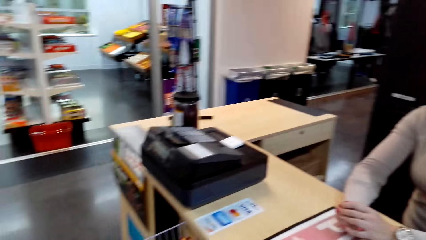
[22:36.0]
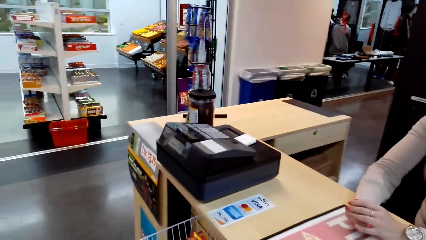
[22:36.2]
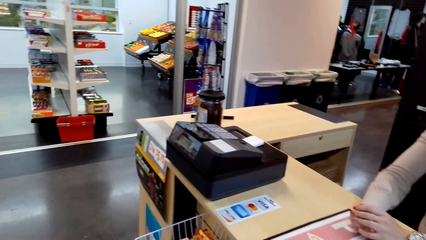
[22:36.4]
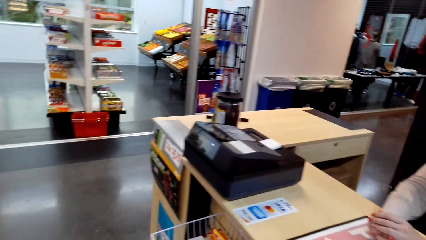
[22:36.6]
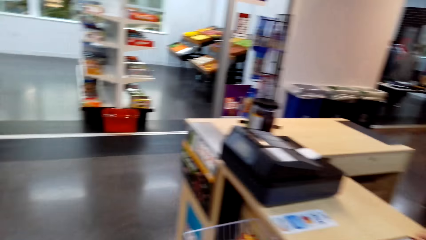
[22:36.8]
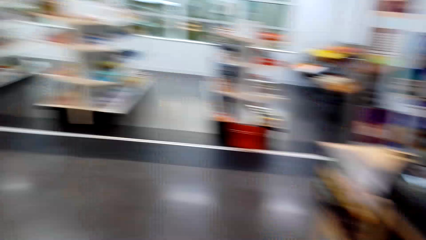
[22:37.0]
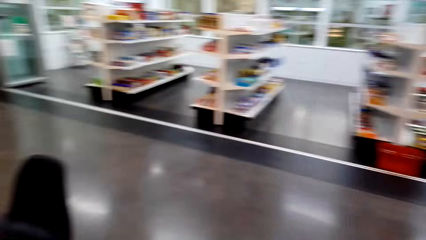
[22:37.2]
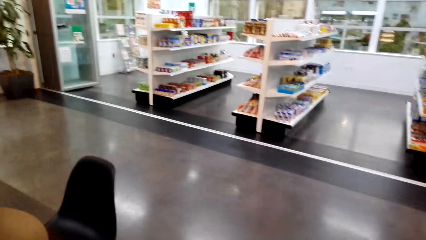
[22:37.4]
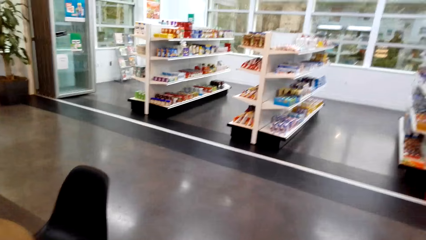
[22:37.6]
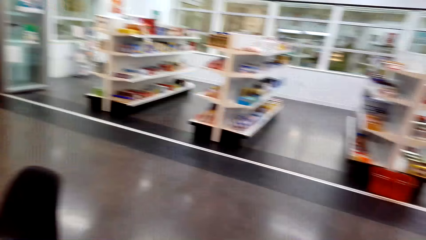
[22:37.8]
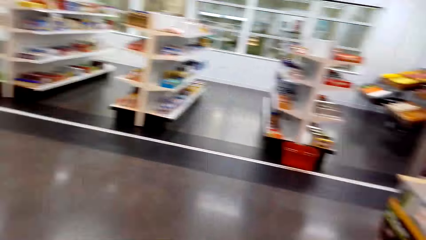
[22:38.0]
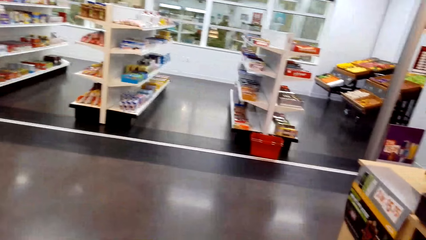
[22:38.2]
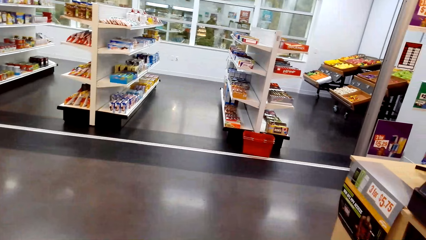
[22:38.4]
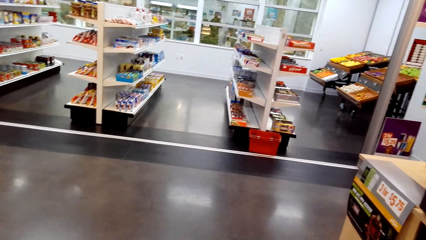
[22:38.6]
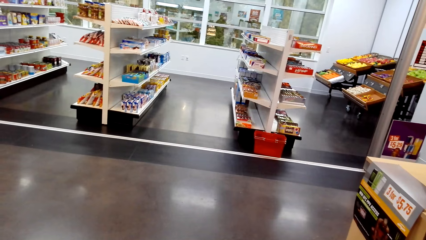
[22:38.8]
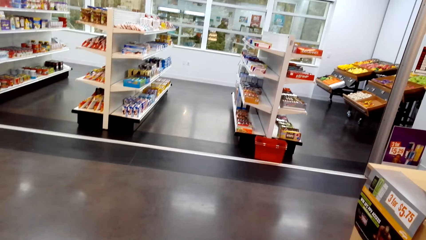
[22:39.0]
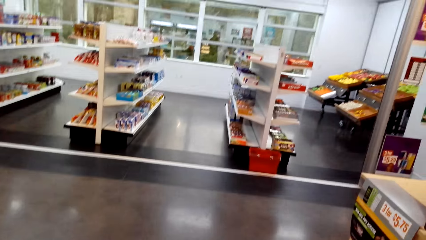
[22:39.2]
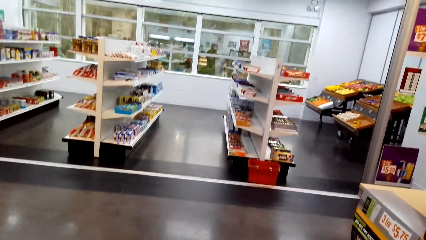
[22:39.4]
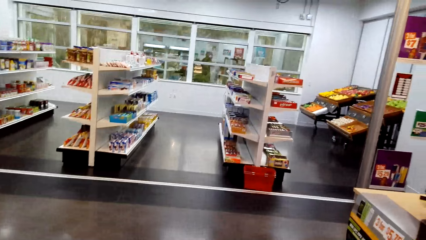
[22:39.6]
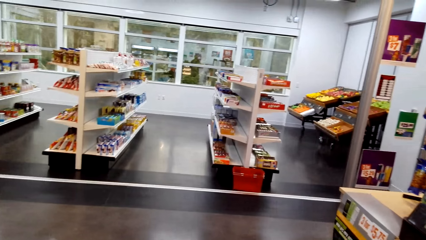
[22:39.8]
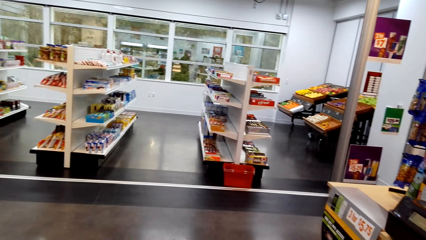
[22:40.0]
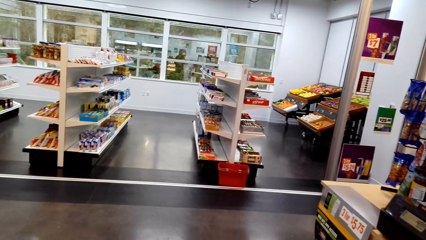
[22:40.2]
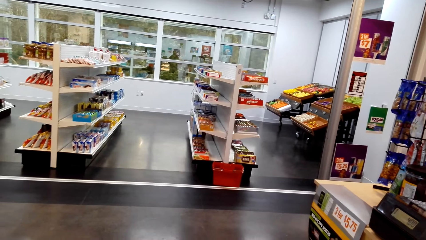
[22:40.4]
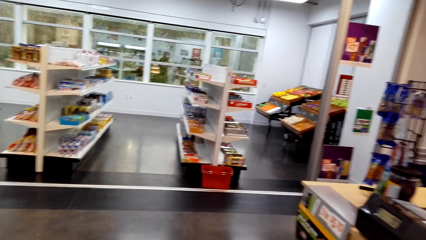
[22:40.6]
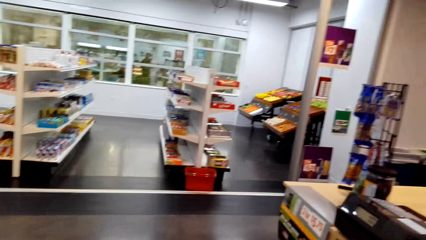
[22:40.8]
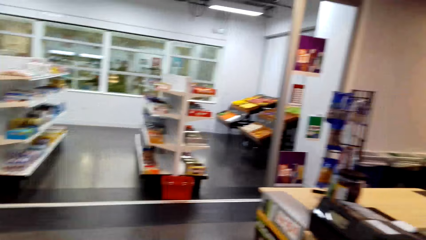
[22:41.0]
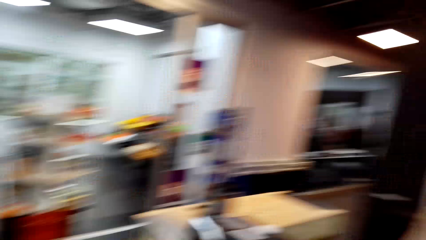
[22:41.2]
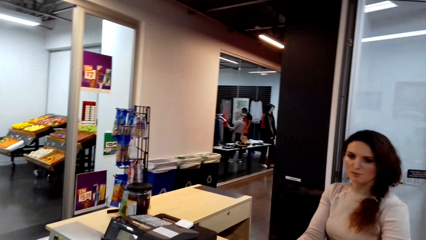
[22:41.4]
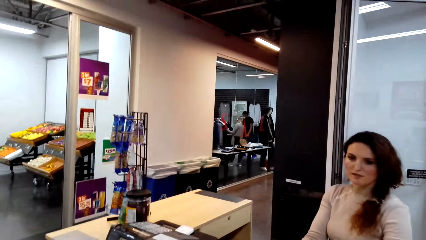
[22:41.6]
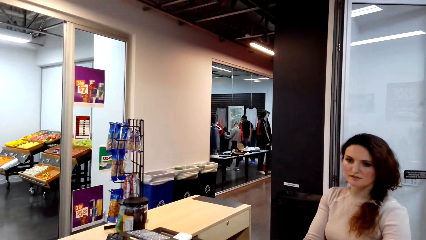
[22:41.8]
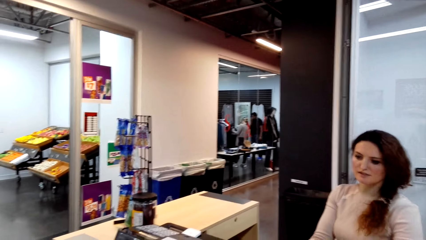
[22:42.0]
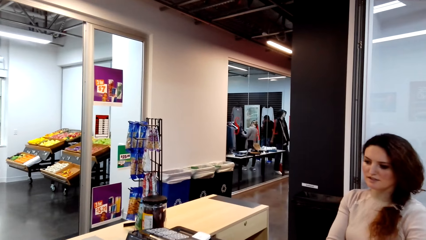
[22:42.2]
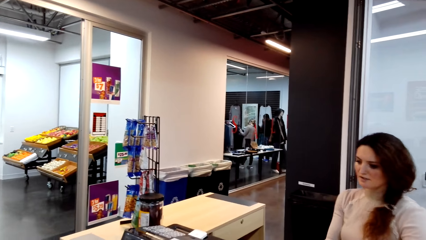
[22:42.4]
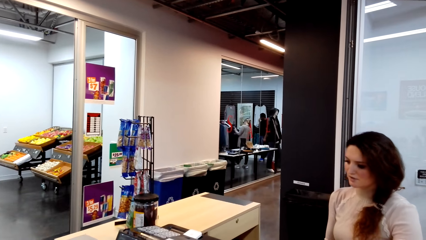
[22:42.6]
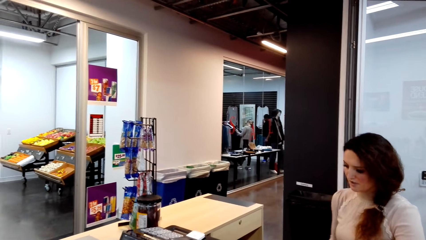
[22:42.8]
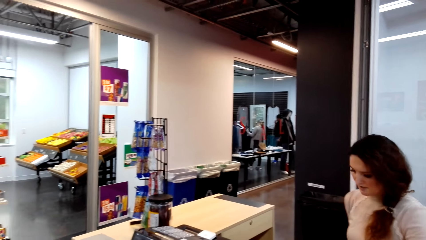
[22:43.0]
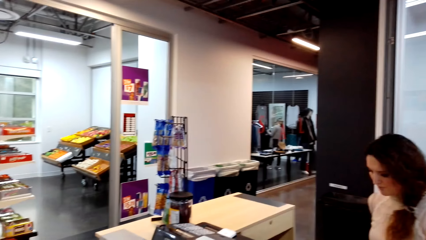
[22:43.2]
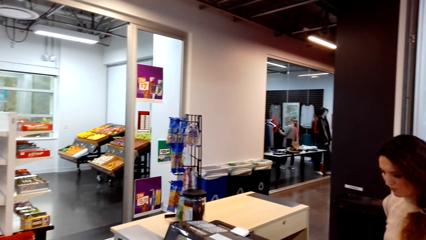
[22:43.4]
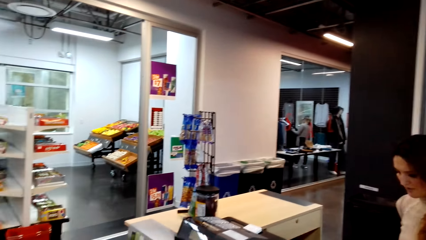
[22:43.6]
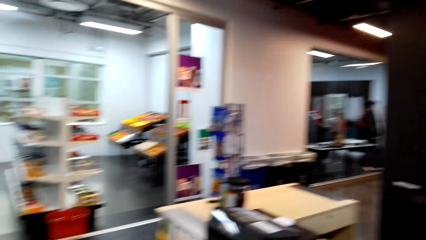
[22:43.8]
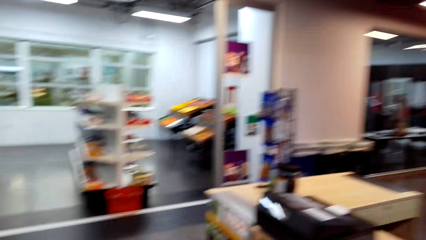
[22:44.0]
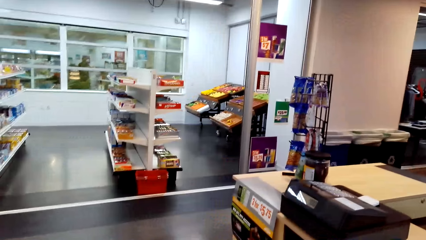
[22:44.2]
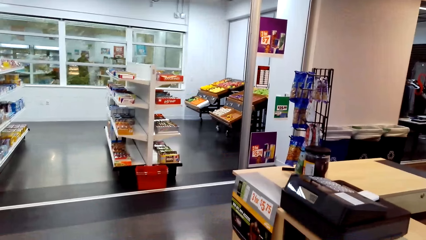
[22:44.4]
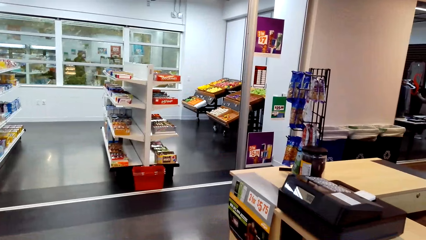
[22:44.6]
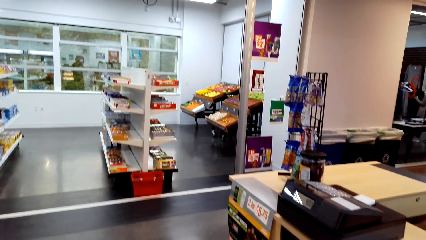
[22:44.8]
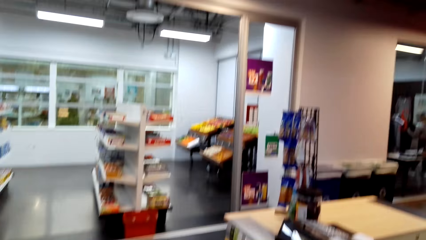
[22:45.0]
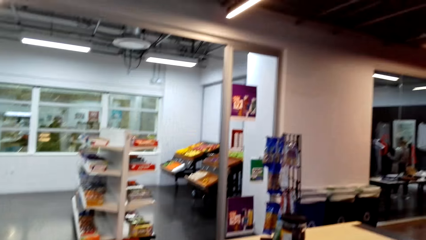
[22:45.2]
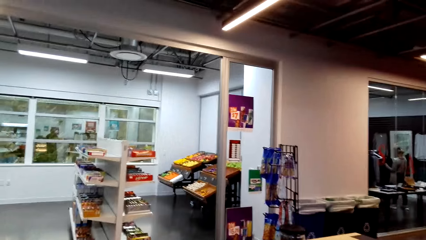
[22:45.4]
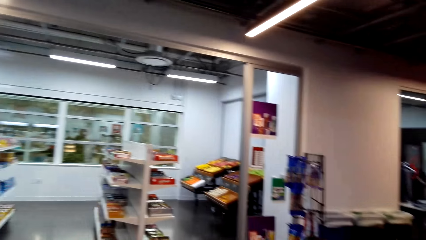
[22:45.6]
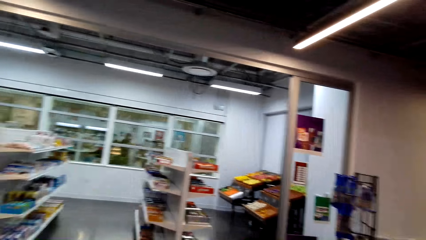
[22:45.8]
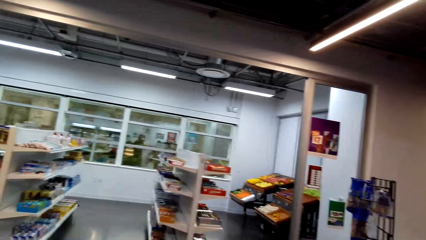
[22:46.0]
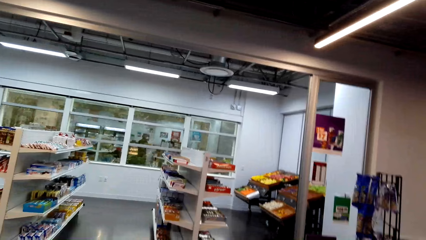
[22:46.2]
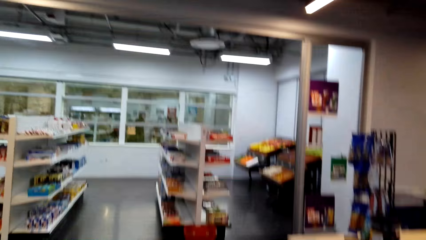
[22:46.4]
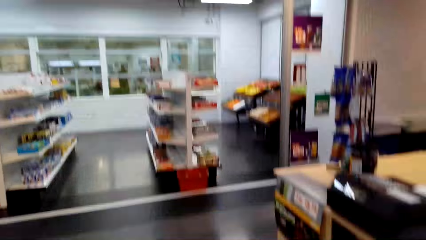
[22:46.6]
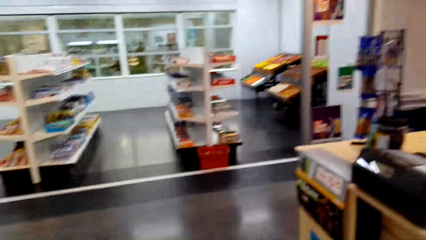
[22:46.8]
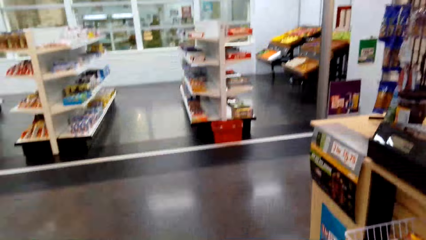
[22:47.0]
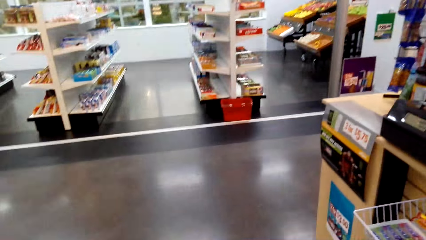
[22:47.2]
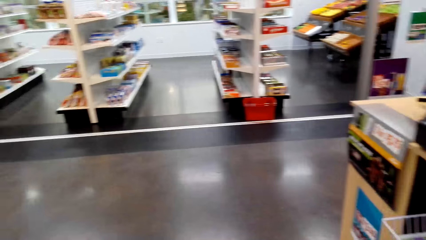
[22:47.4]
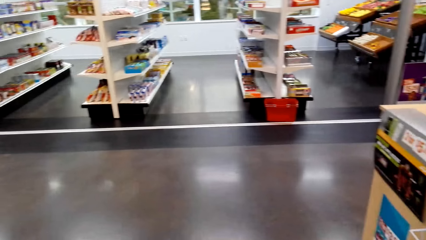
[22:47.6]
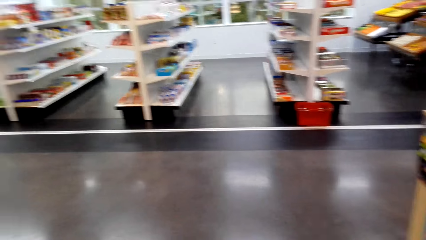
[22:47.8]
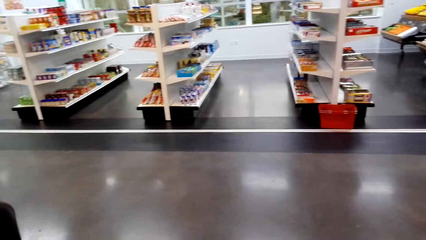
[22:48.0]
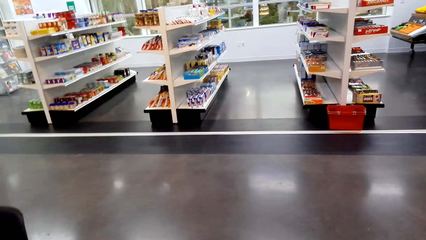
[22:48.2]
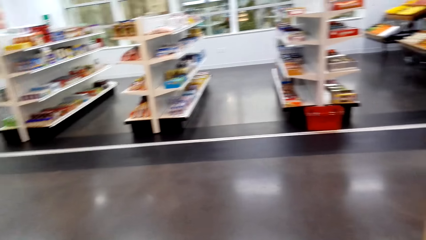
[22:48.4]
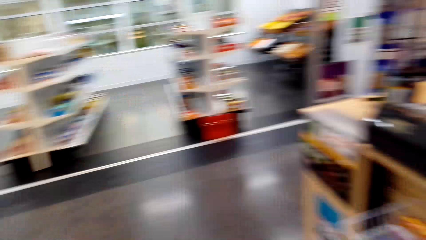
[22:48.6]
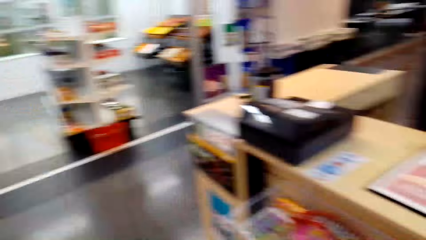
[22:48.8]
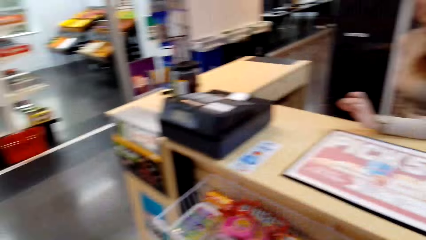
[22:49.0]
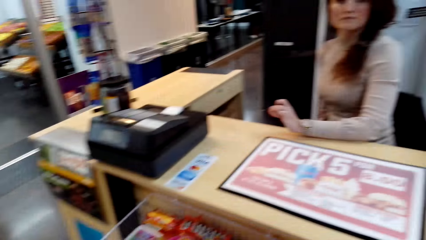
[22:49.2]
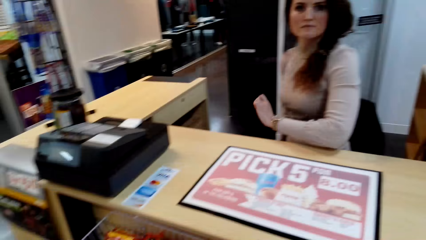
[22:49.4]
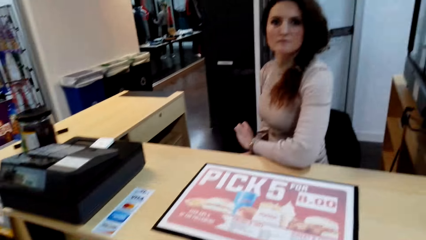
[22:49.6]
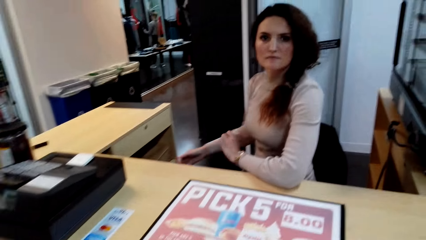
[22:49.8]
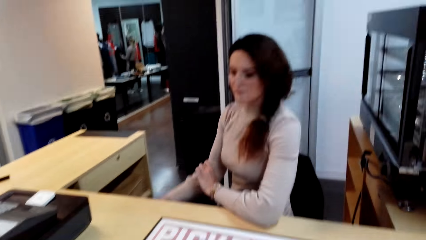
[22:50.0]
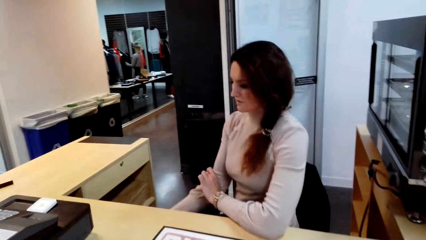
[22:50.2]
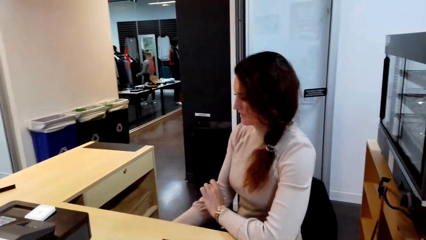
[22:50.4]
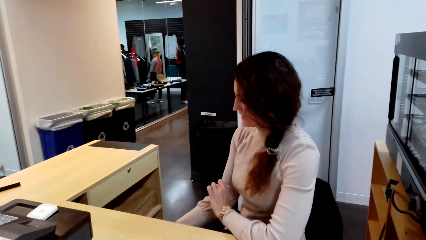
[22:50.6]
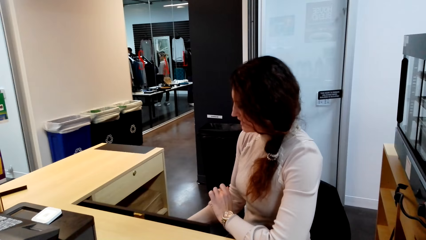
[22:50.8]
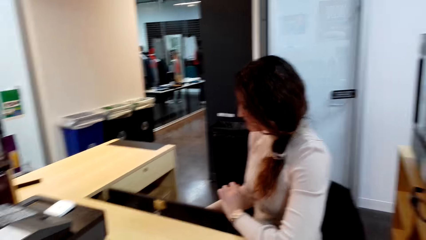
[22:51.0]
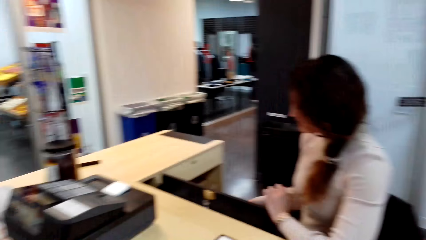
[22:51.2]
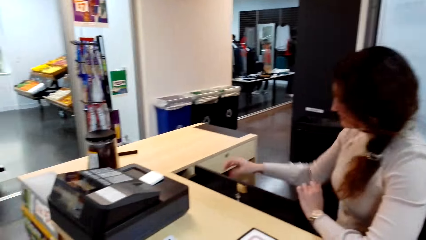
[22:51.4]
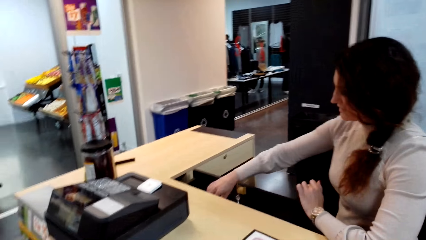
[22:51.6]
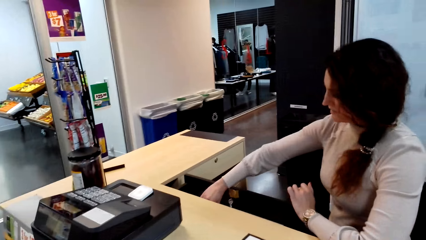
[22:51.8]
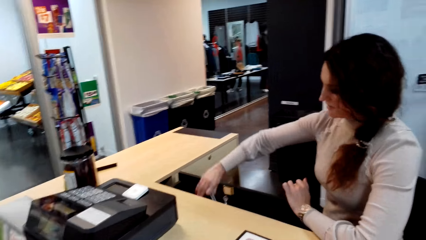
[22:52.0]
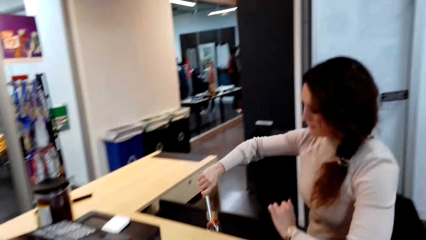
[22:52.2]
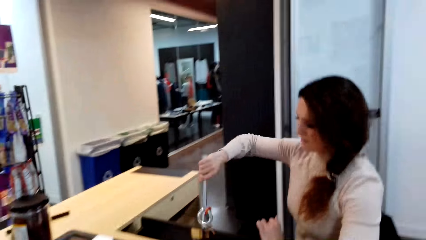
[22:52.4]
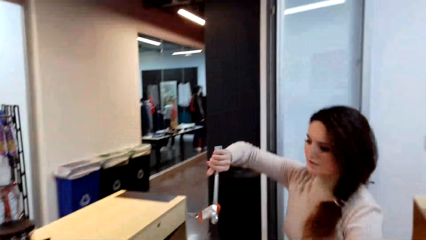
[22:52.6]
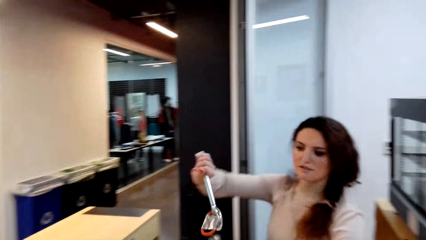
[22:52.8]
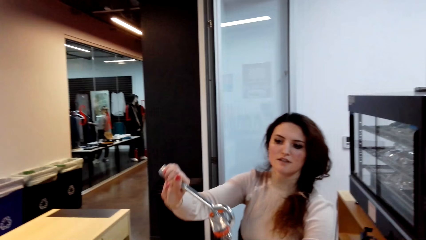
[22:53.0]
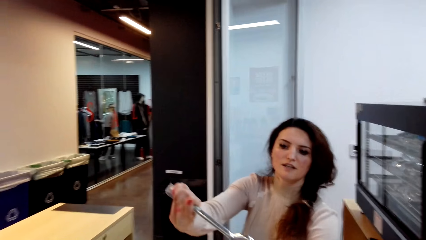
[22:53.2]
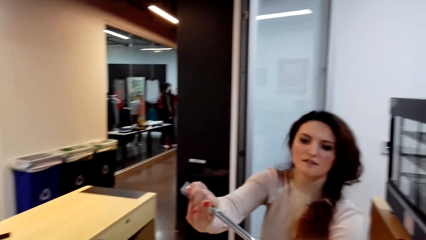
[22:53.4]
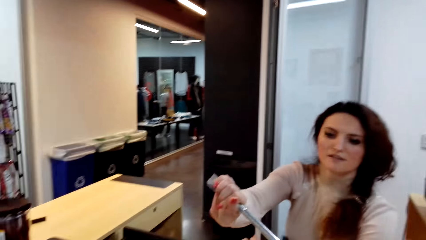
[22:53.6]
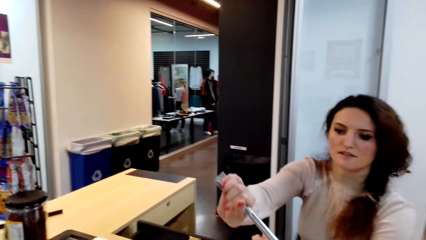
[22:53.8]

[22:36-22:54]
The camera wearer walks around. They look around. A lady sits at the counter. The camera wearer looks around. They talk in the store. A woman opens the drawer. The woman picks up the key from the drawer.
